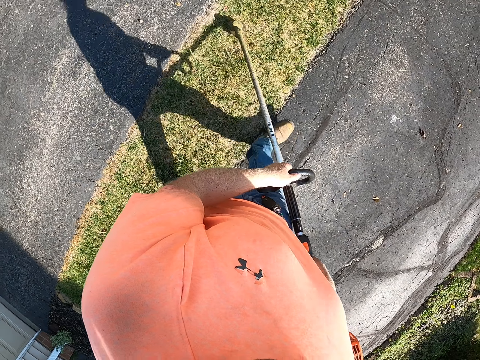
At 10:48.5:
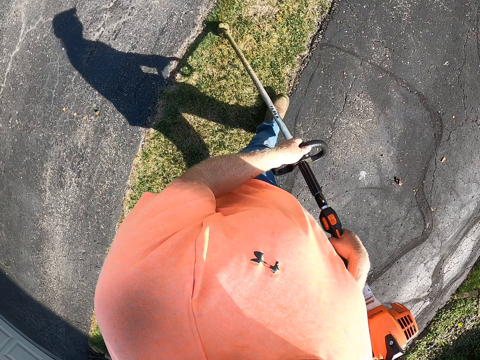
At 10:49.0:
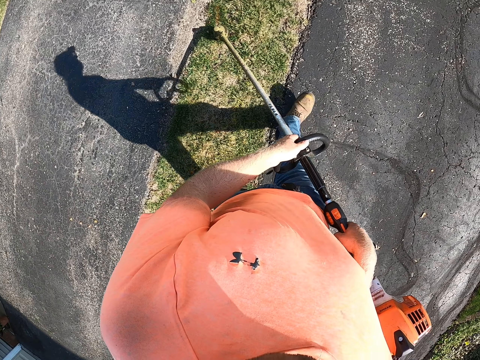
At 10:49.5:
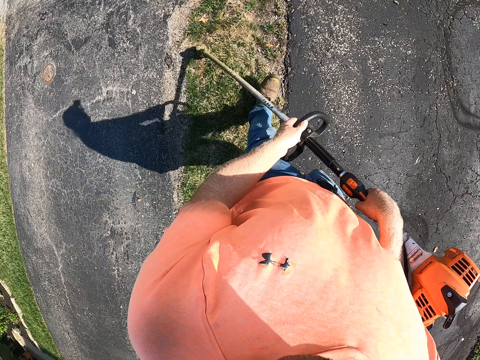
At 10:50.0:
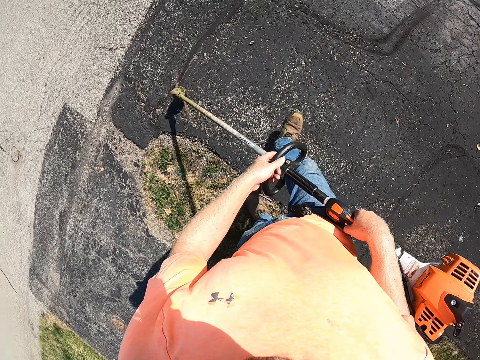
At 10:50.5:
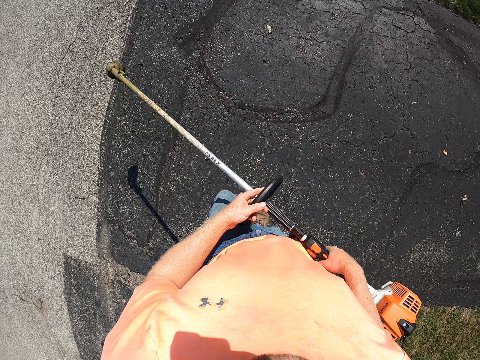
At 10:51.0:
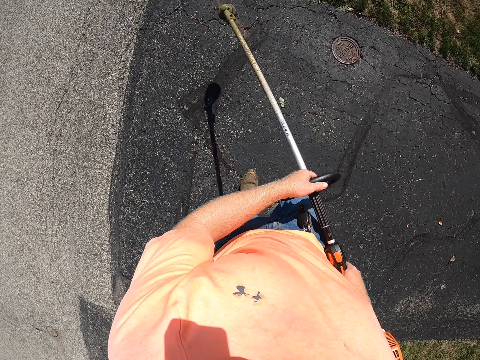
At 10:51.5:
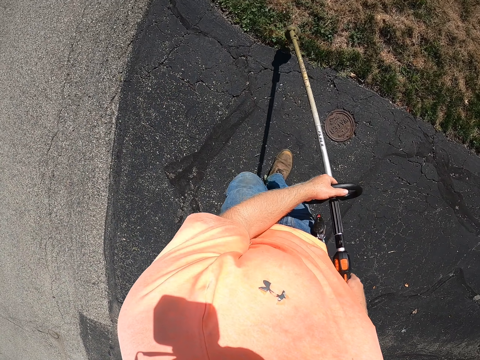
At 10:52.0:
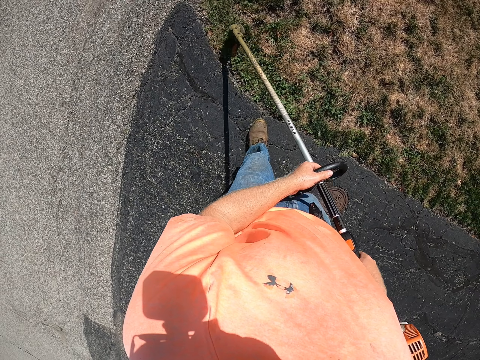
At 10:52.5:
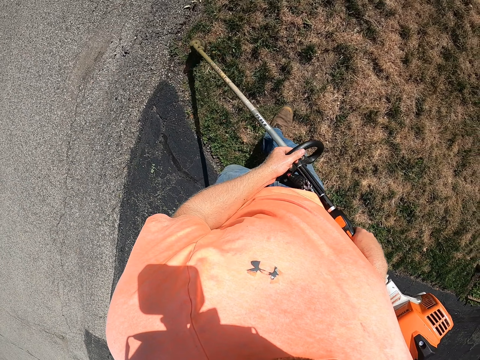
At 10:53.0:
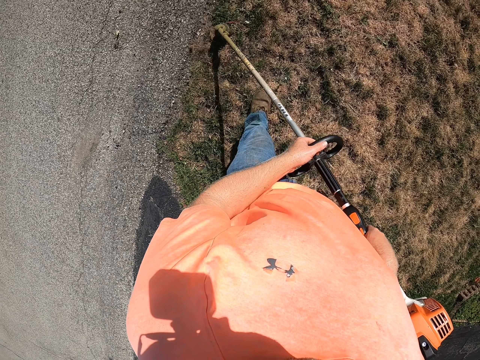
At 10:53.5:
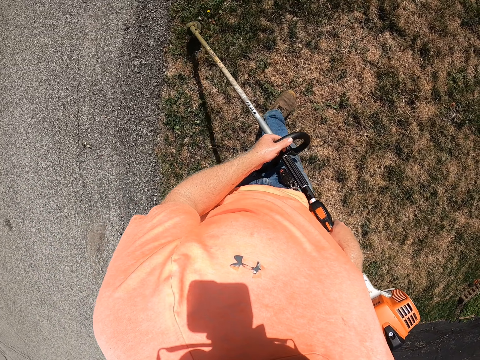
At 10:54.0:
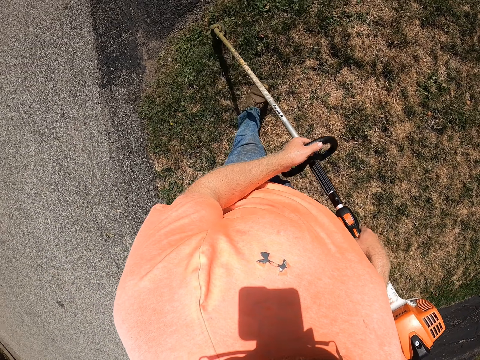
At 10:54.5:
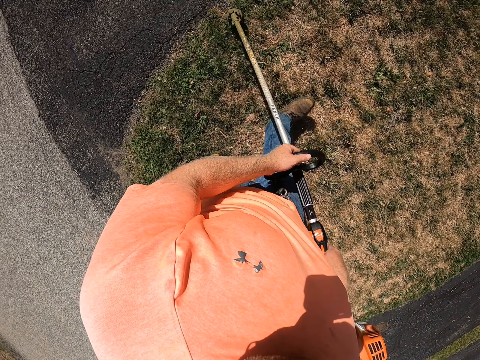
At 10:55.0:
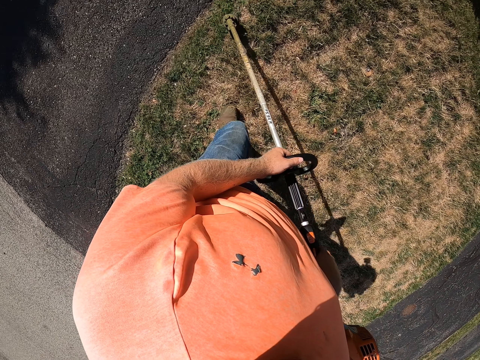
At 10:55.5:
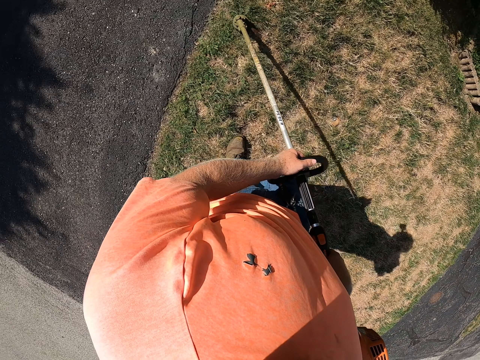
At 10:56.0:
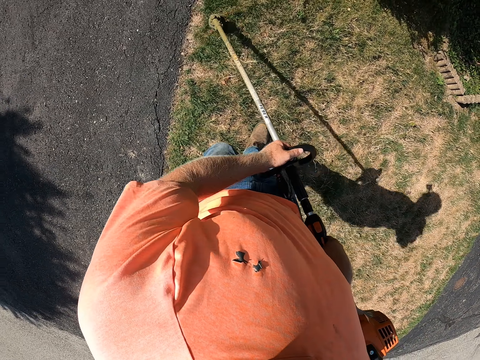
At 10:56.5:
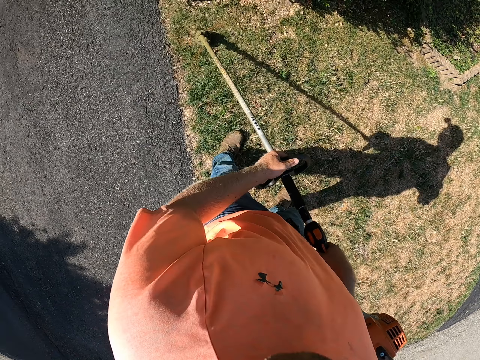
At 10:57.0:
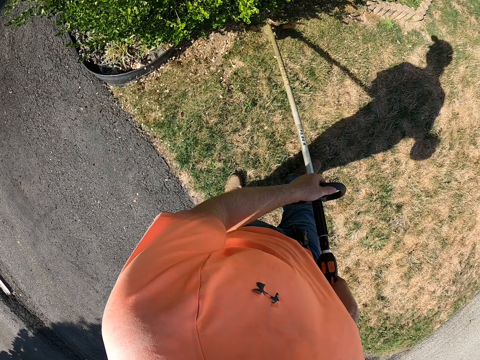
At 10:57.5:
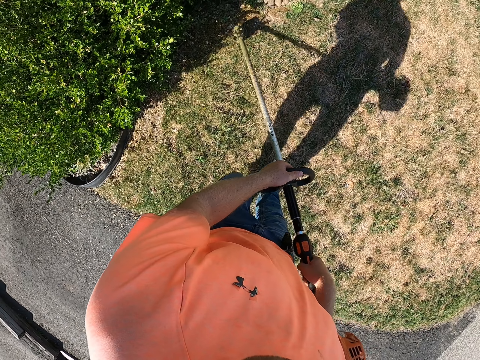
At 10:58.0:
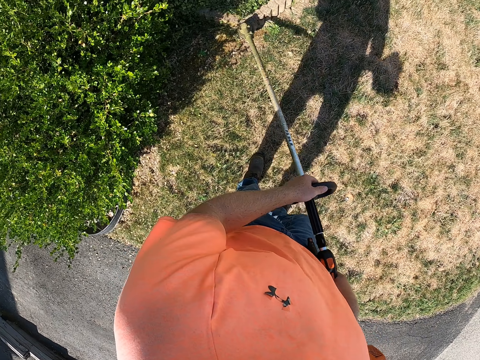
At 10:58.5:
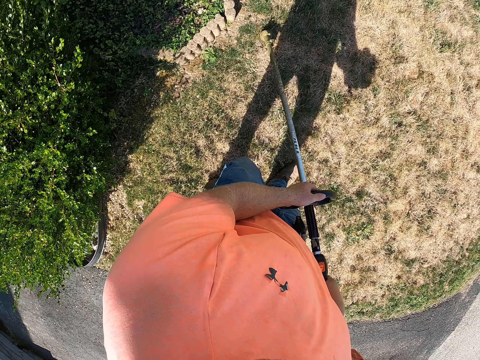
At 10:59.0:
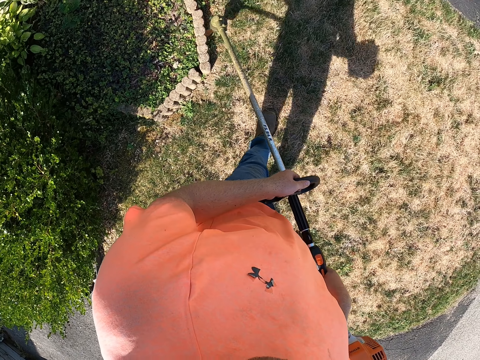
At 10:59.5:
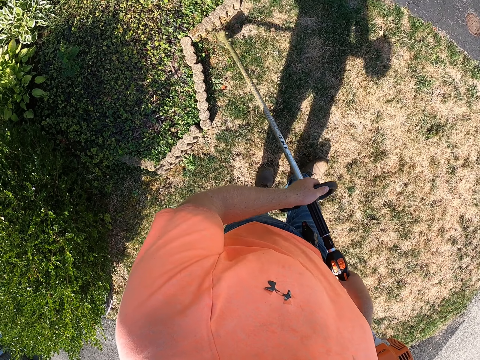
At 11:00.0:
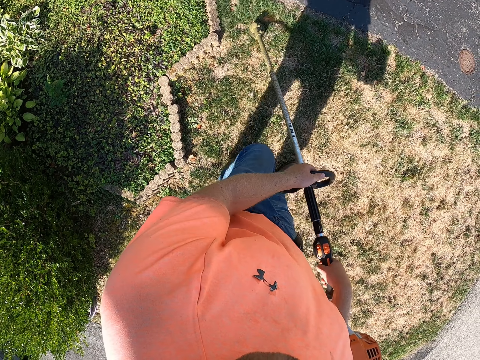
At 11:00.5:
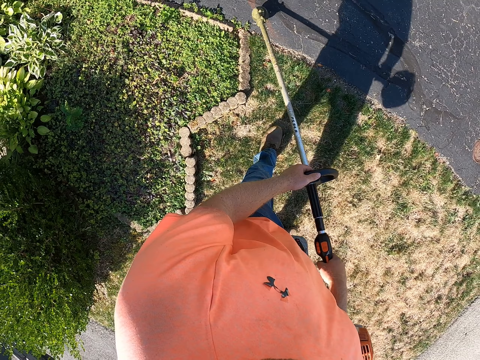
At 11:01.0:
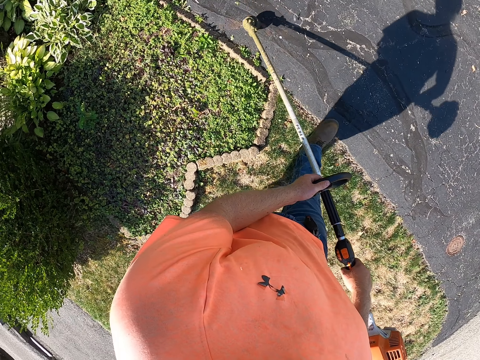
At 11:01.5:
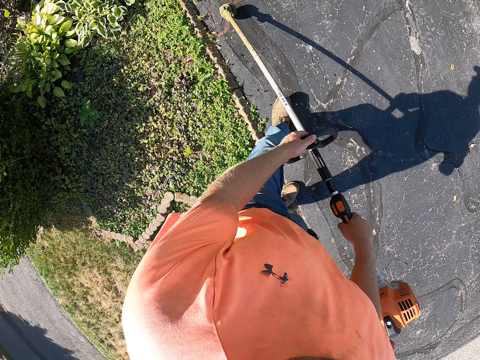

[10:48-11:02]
The camera wearer lifts a vacuum. He walks on the tarred road with the grass cutter in his hands. He cuts some grasses on a lawn near the tarred road with the grass cutter in his hands. He vacuums the grass. He turns.

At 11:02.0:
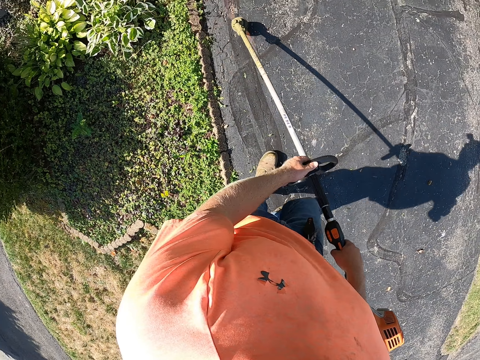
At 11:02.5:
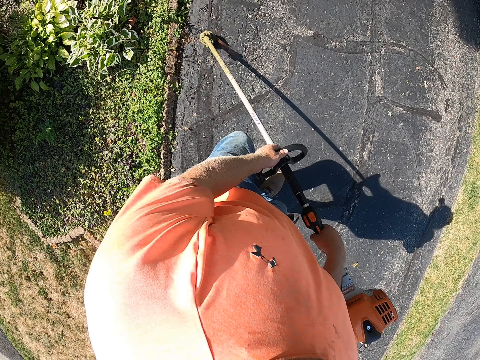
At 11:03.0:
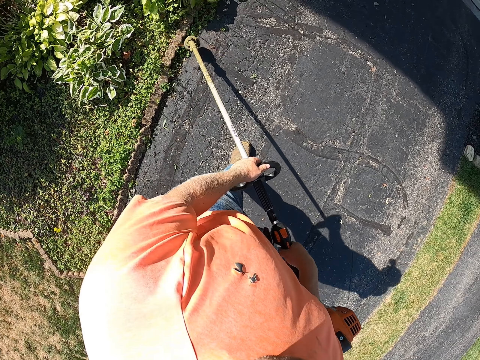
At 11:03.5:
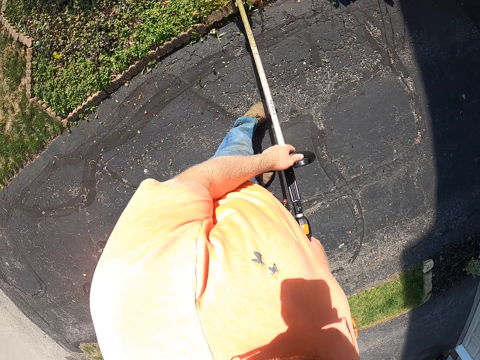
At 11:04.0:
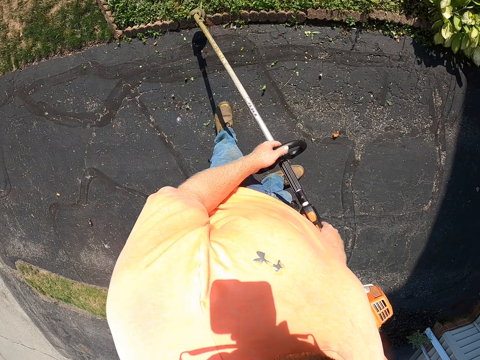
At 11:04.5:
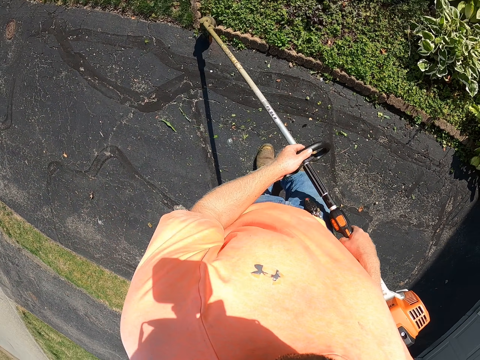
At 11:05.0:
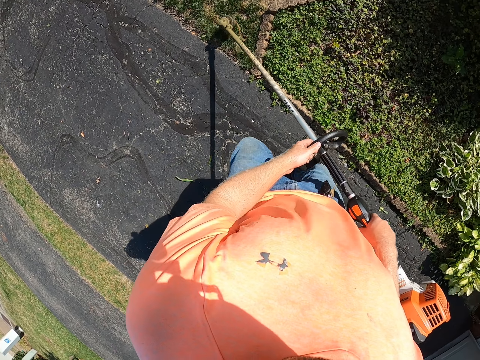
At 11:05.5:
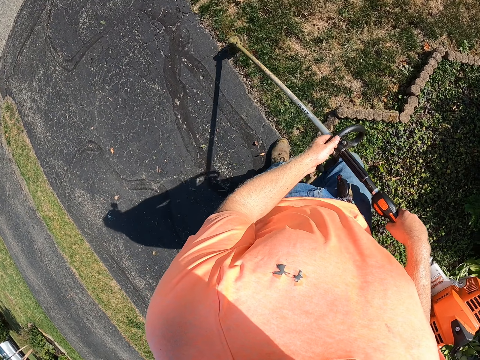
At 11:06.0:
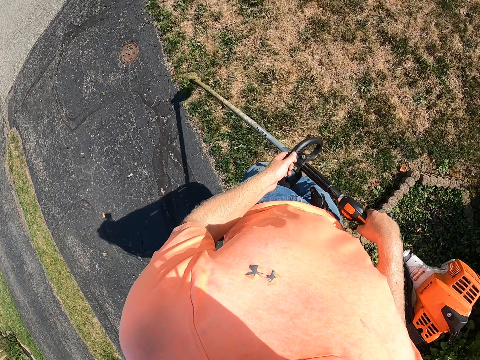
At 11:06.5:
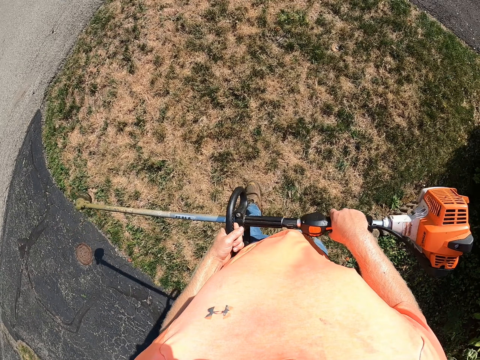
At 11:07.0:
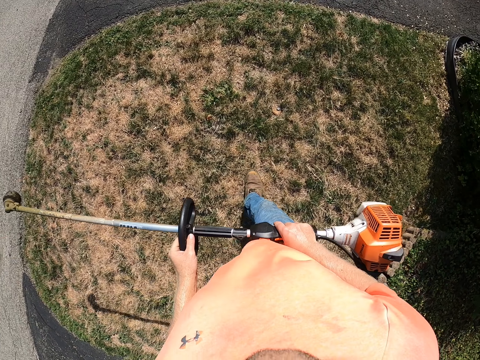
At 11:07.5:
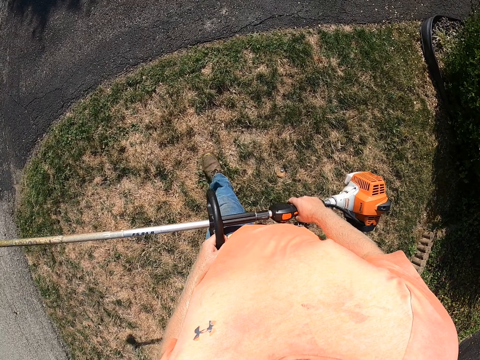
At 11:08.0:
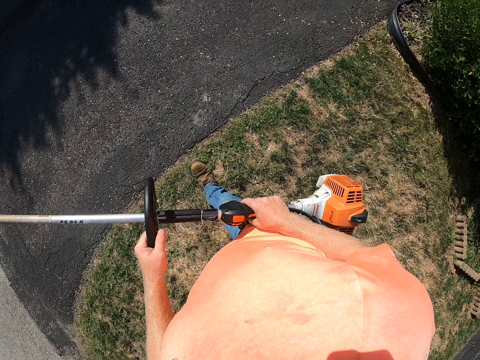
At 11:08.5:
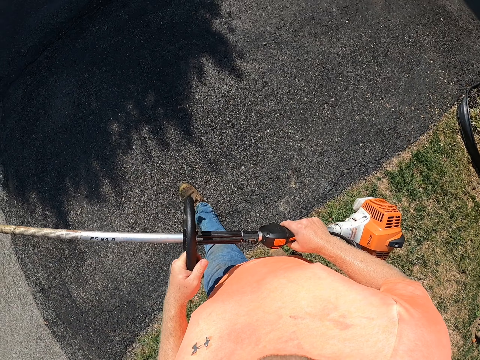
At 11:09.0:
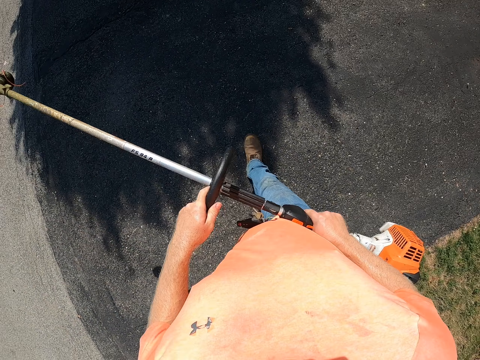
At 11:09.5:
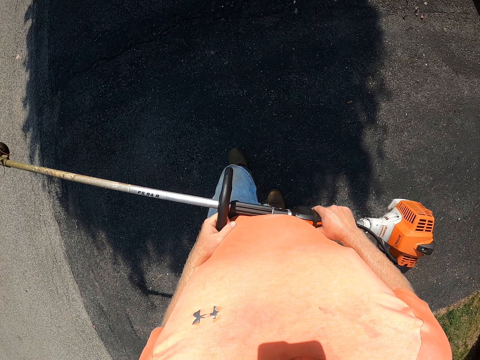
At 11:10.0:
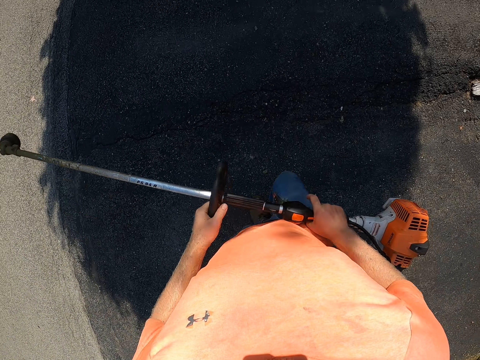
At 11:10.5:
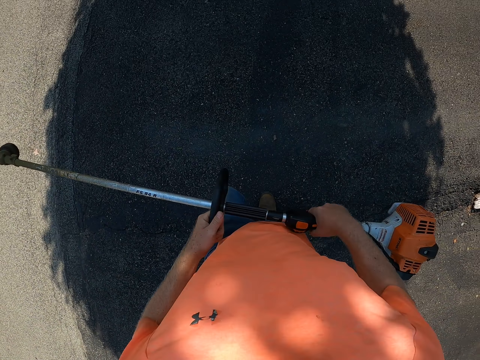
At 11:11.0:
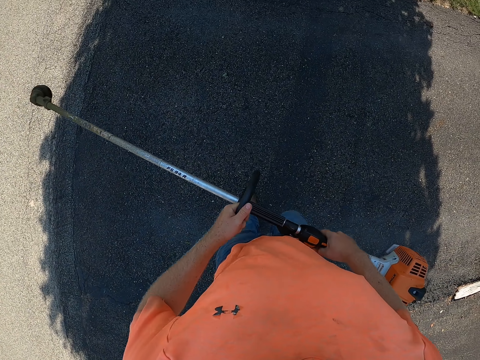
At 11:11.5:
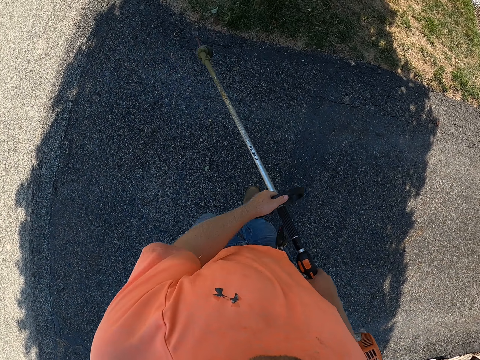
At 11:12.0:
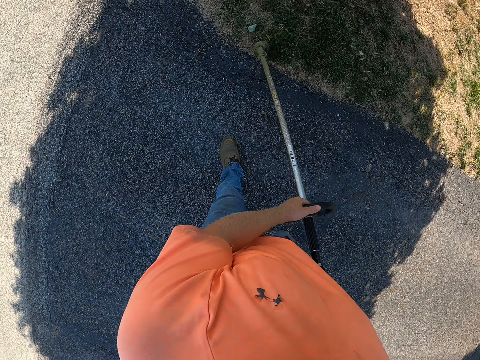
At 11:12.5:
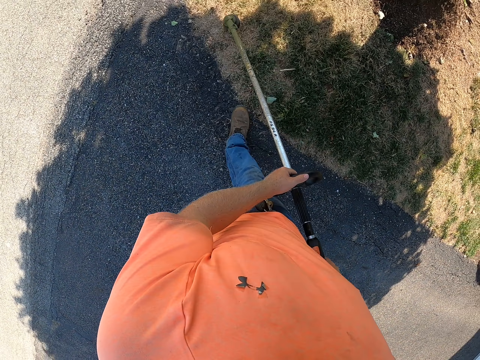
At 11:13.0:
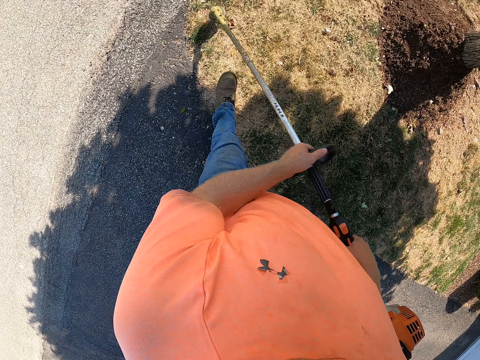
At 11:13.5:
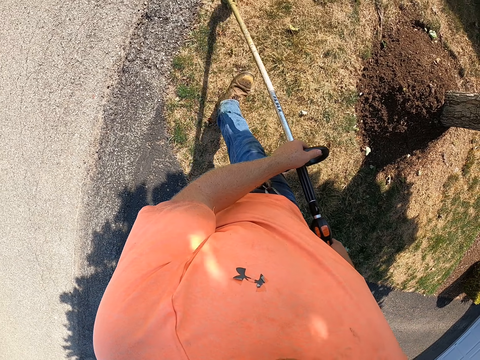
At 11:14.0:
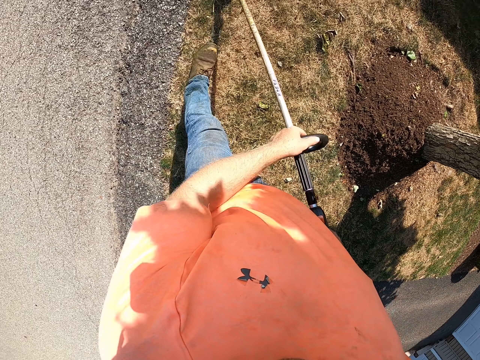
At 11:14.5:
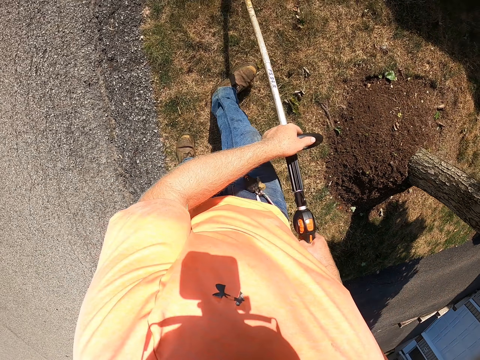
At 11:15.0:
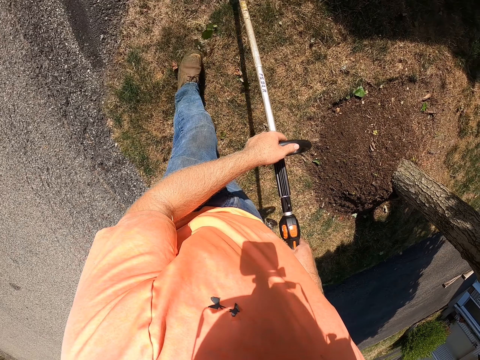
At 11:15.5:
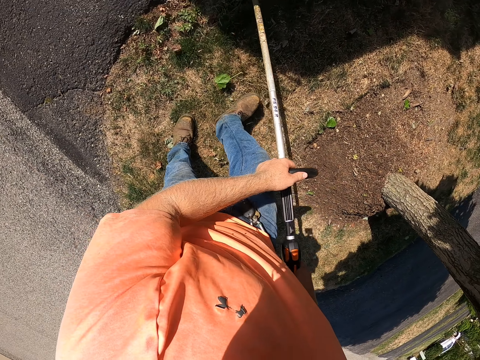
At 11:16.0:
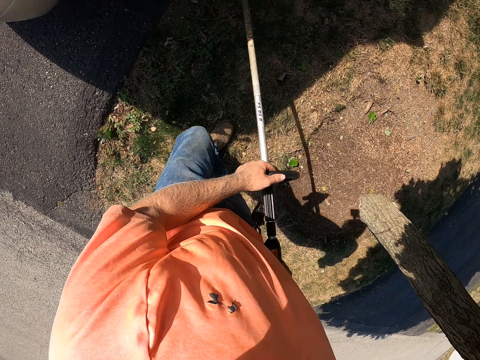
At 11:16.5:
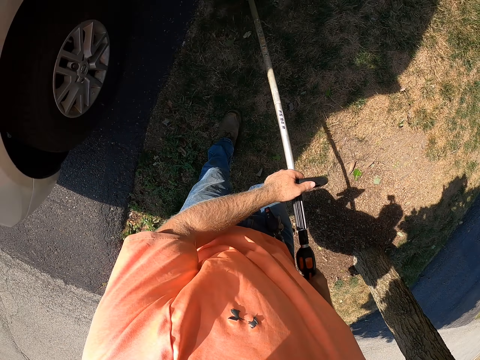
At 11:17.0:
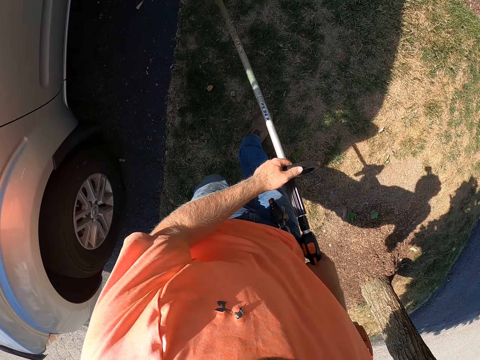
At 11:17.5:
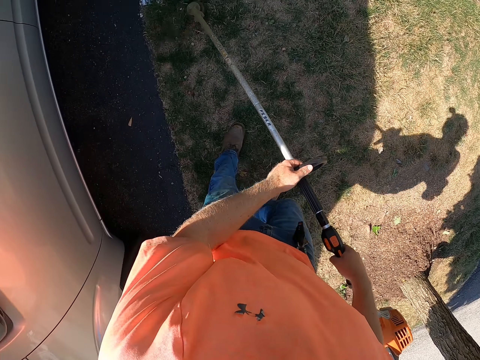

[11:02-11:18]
The camera wearer turns. He lifts a vacuum. He walks on the tarred road with the grass cutter in his hands. He cuts some grasses on a lawn near the tarred road with the grass cutter in his hands. He vacuums the grass.
